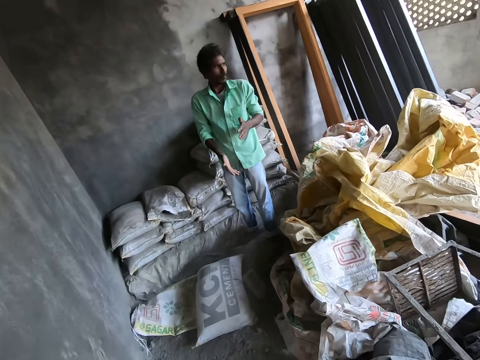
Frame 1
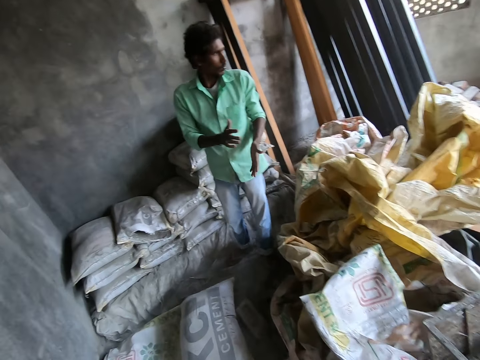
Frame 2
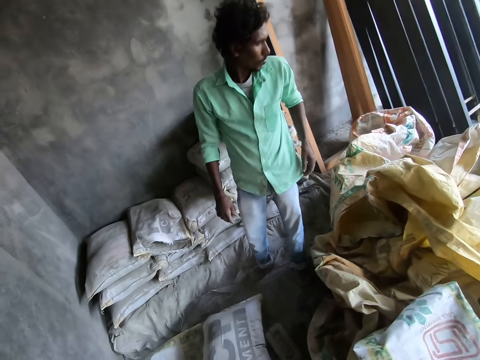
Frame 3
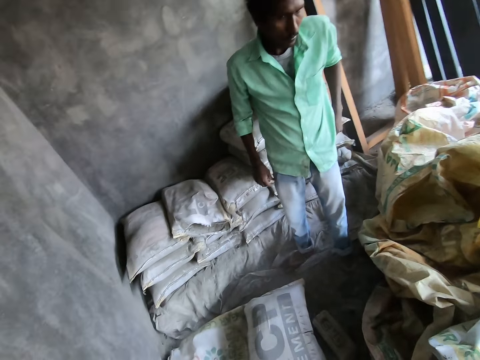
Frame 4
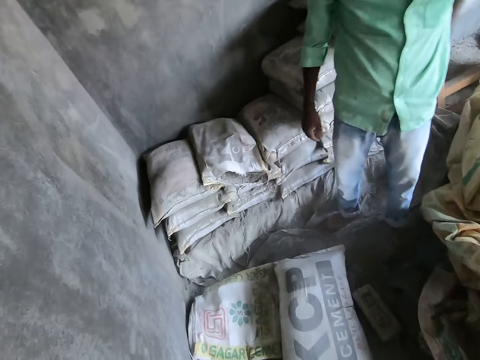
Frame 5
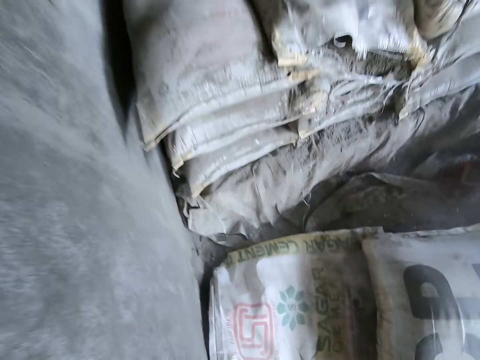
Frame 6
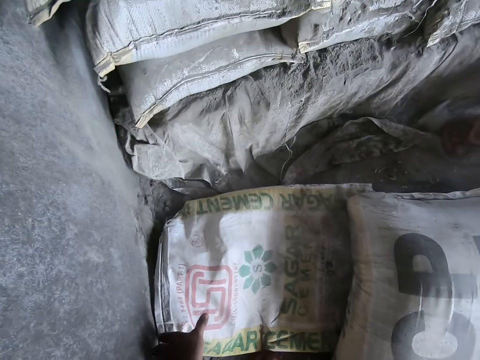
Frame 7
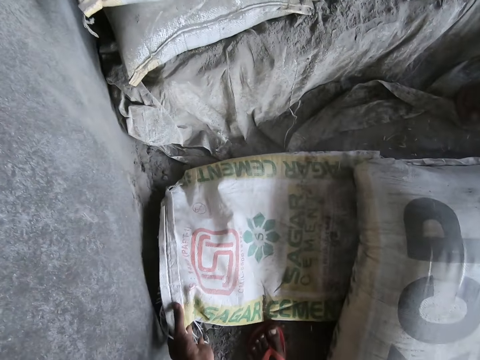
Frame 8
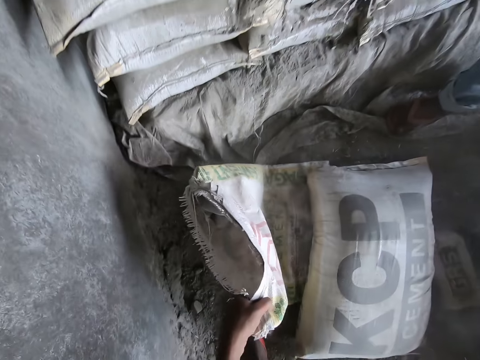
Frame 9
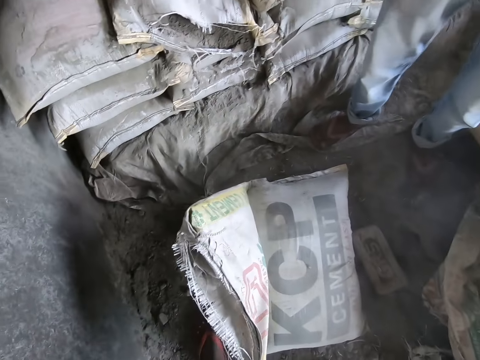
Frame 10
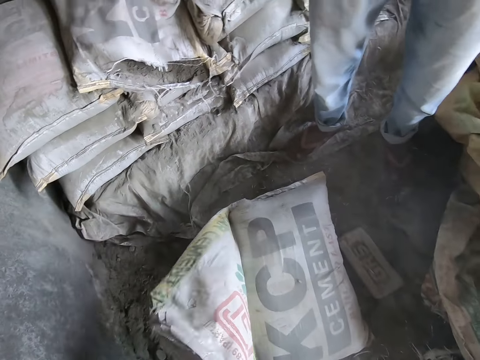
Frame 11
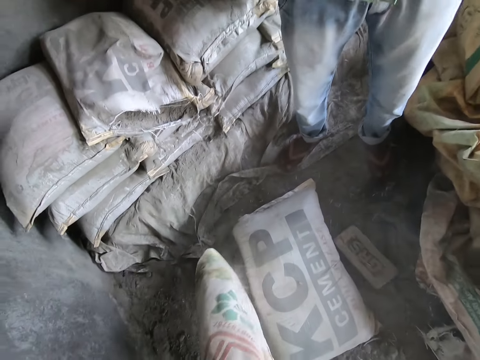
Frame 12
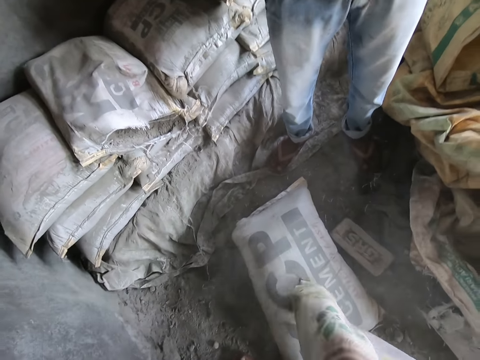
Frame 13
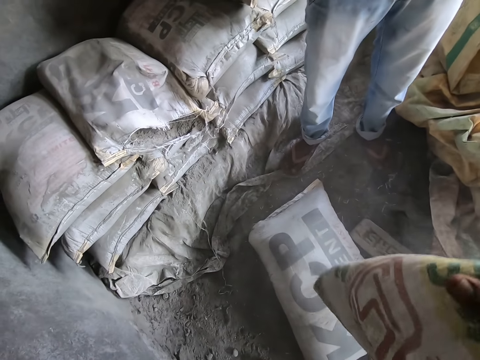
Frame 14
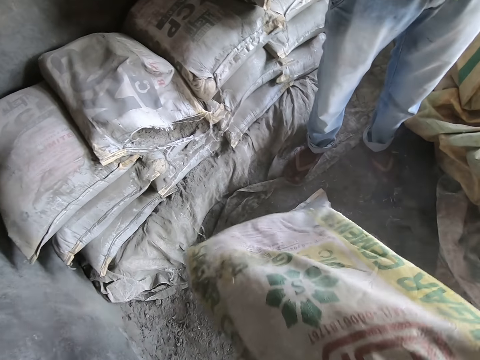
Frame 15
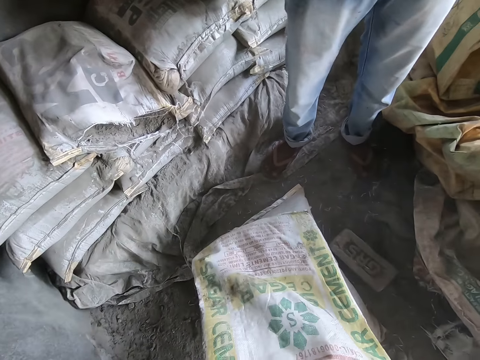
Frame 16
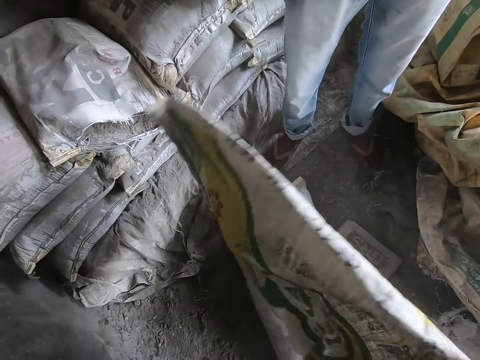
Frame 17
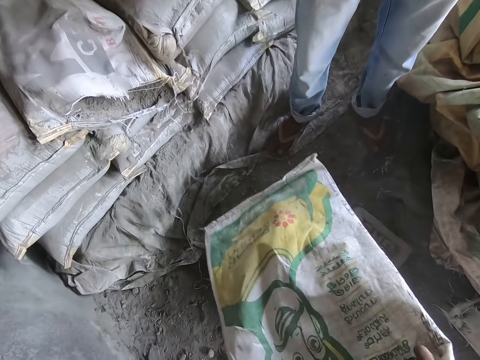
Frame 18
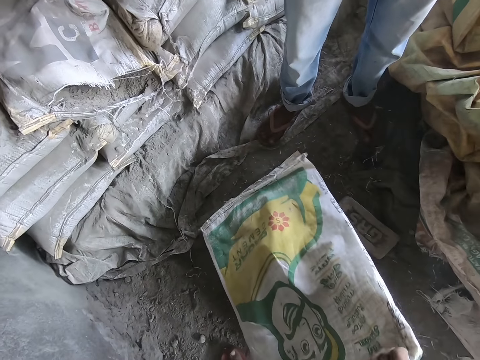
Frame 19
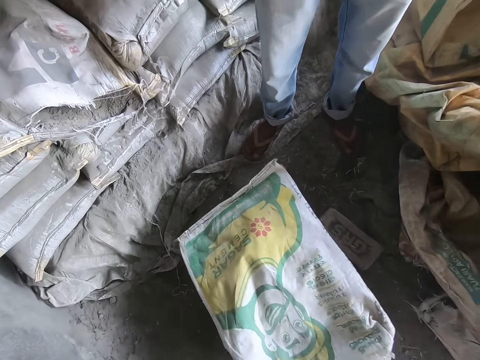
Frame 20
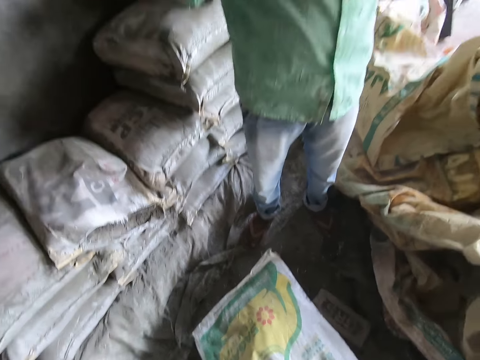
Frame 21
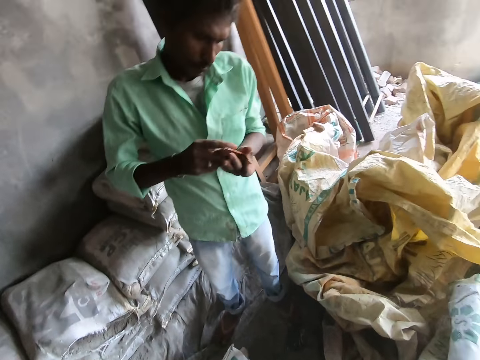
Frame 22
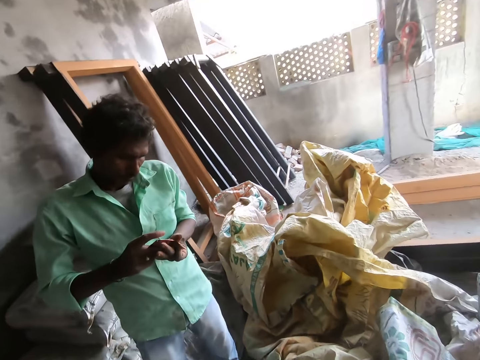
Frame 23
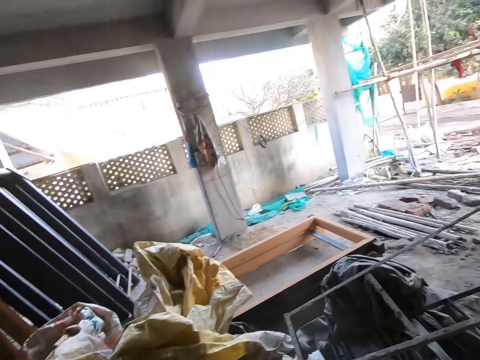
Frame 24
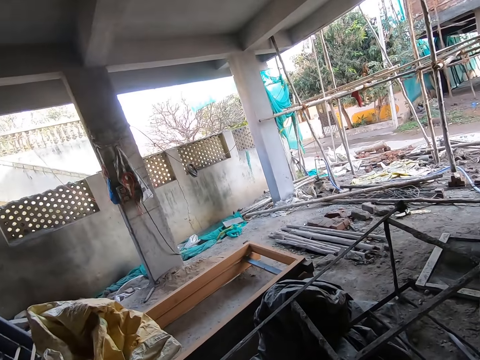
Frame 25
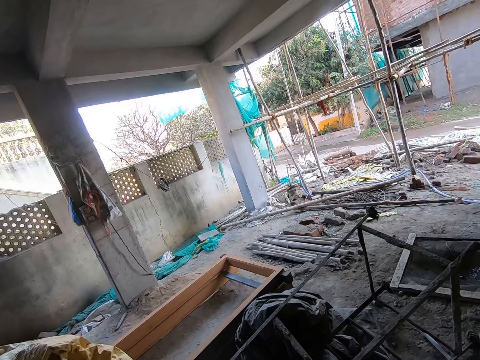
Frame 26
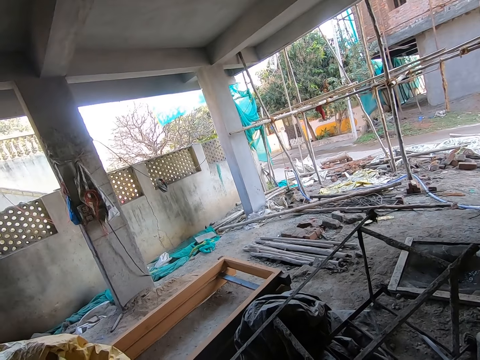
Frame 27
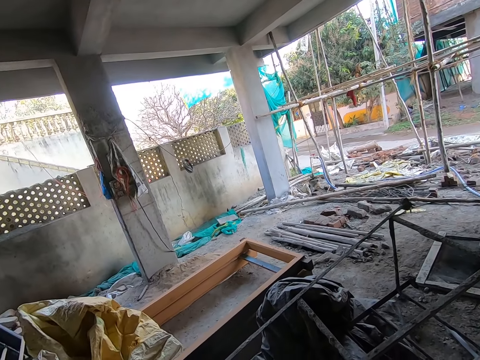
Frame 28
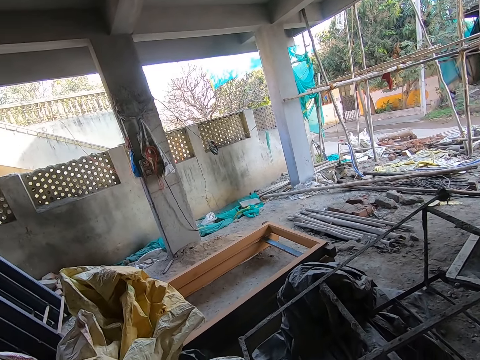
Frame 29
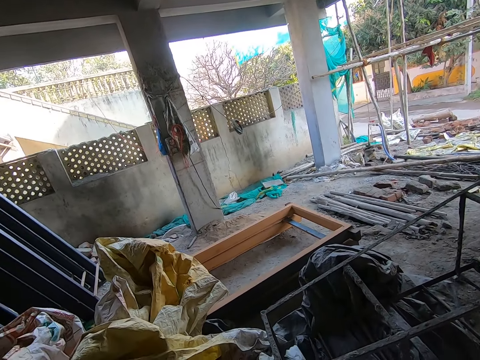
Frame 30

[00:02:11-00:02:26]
The camera wearer picks up a sack from the ground with his left hand. He rests the sack on the bag of cement with his left hand. He flips the sack on the bag of cement with his left hand. He looks around. He turns around.

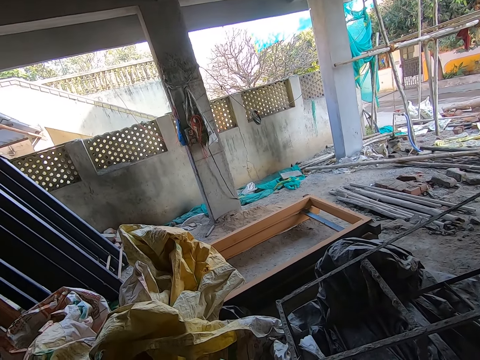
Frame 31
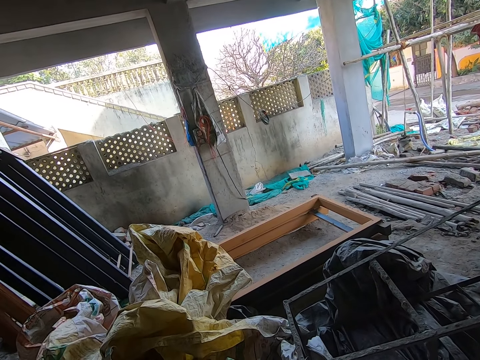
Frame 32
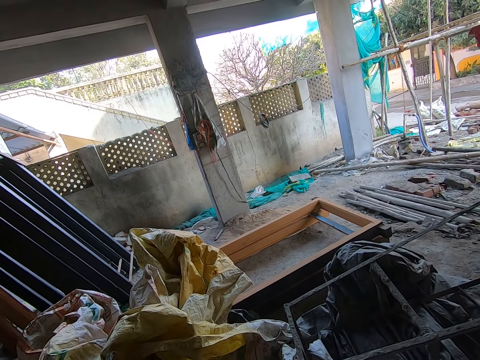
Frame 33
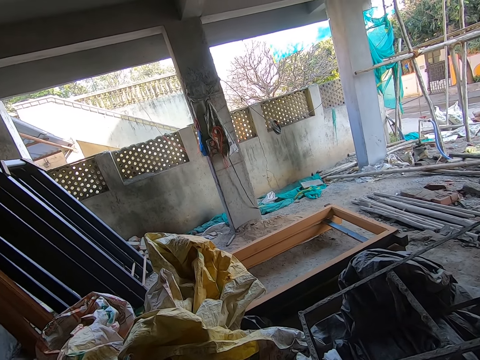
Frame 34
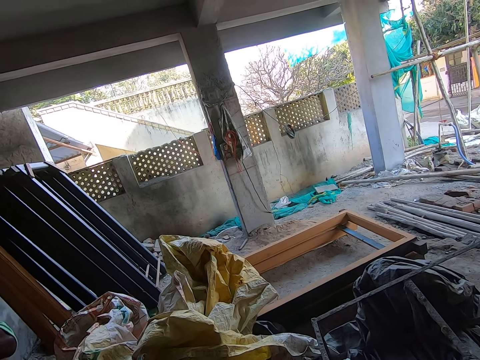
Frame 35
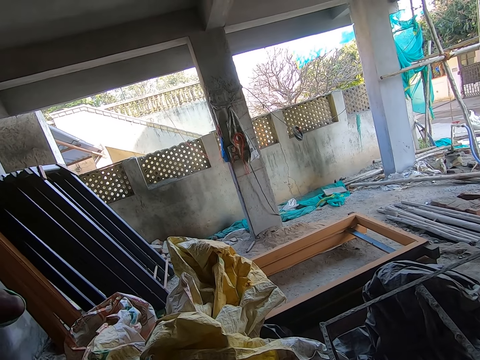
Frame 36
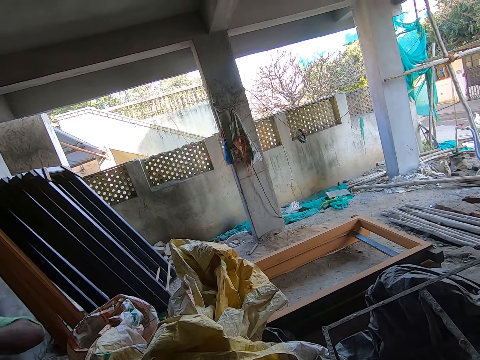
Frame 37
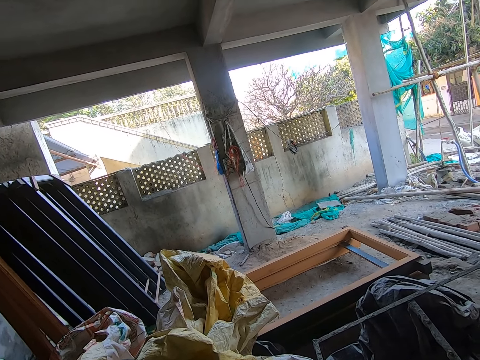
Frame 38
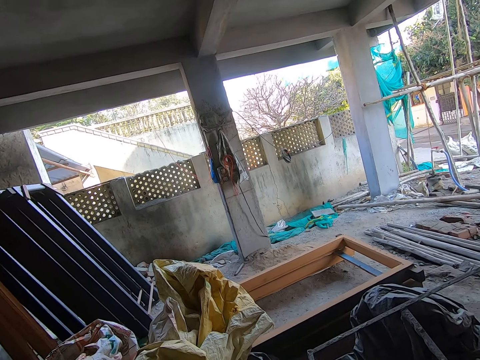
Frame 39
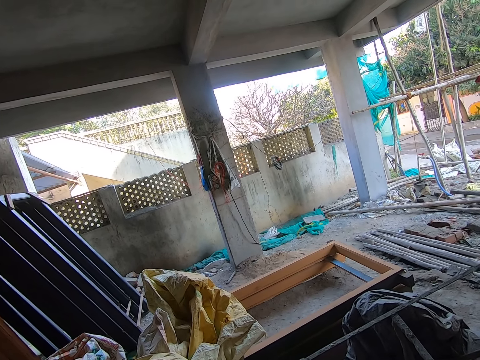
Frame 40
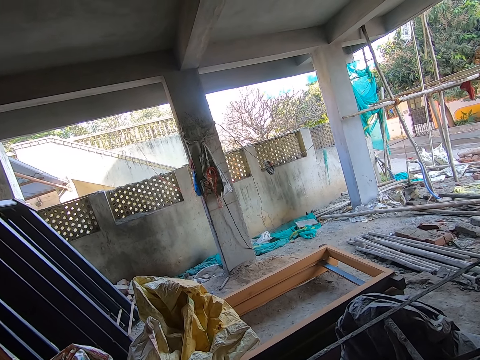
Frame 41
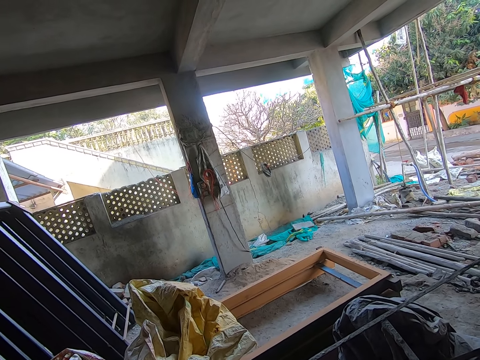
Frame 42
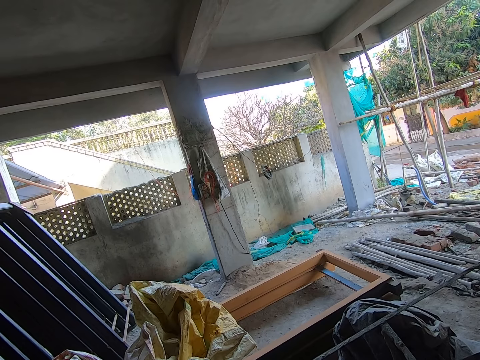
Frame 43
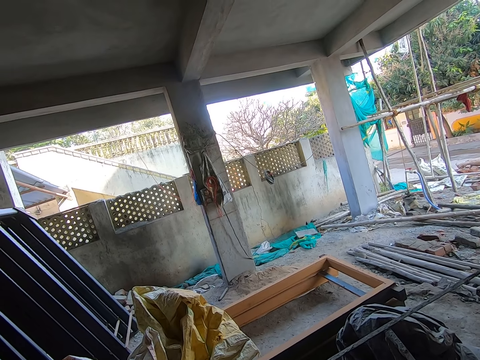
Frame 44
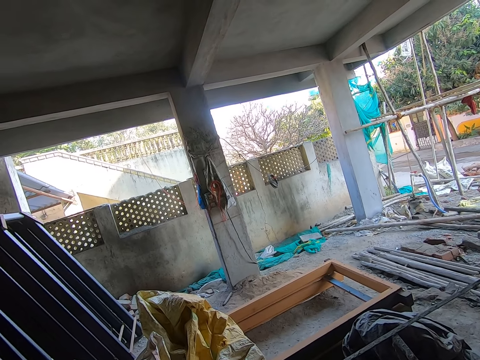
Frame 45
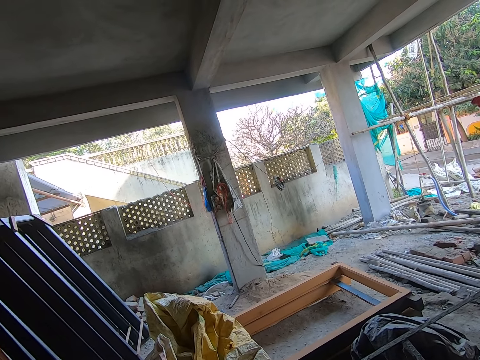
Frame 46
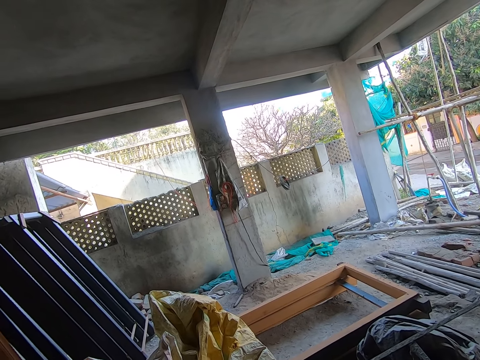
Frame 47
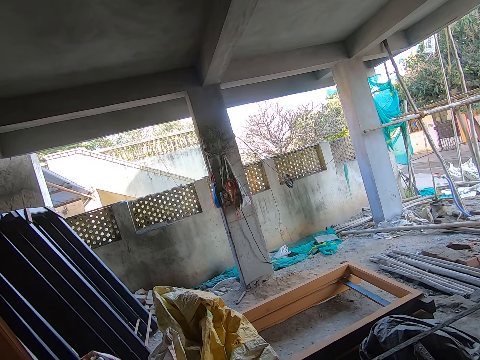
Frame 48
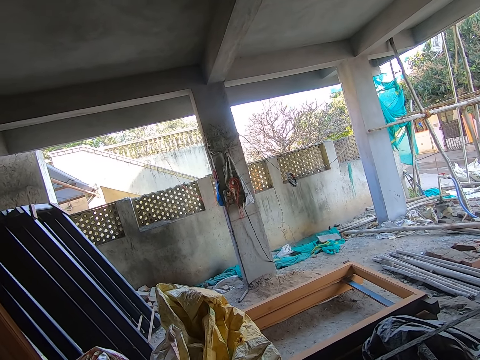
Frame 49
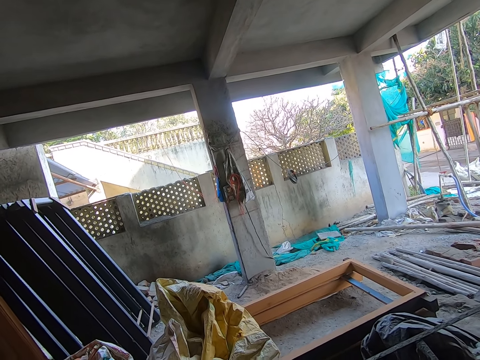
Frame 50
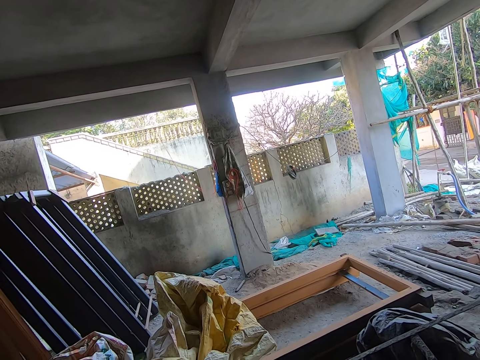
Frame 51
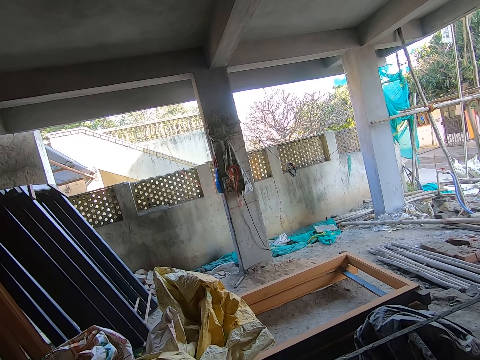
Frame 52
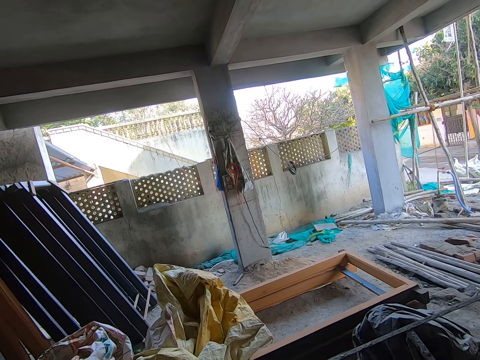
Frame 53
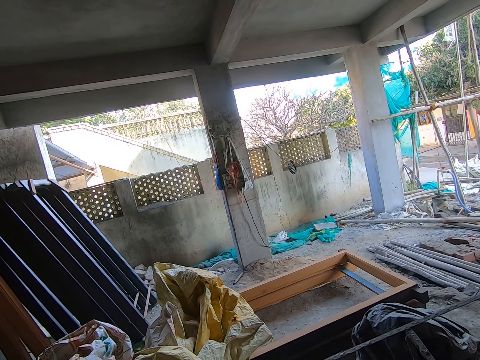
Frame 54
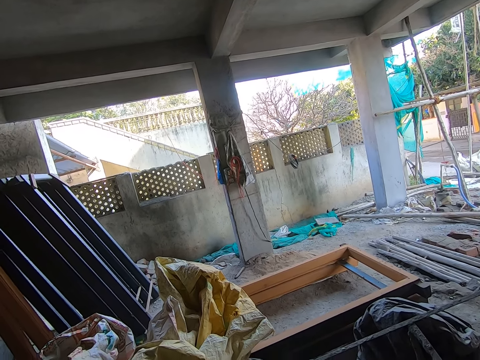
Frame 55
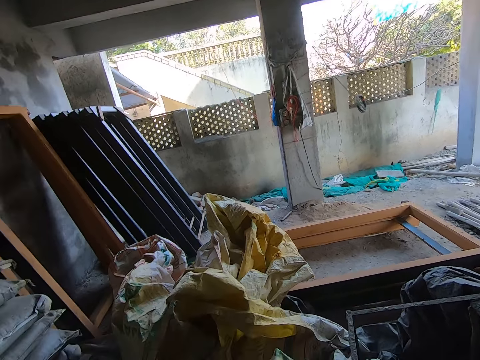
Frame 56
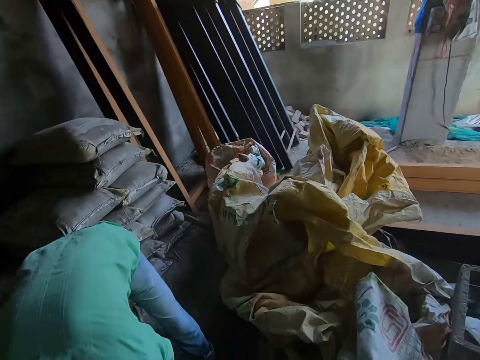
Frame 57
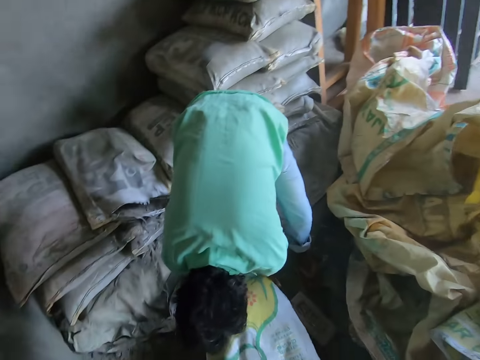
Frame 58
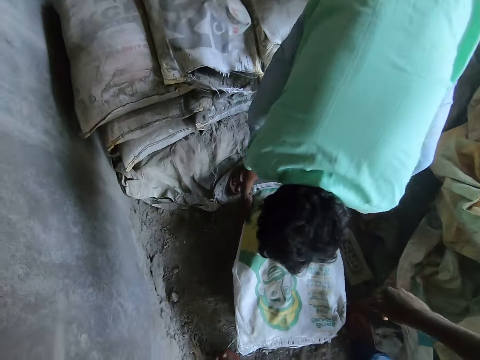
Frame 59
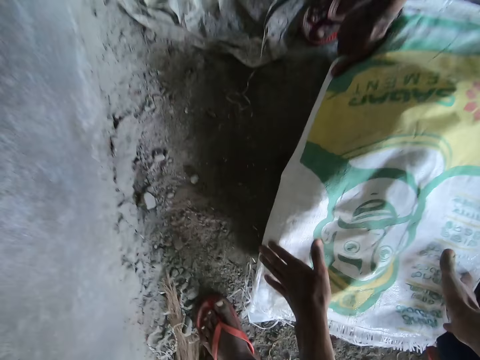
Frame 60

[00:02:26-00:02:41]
The camera wearer looks around. A man interacts with the camera wearer. The camera wearer turns around. The man places both his hands on the bag of cement. The camera wearer places both his hands on the bag of cement.
